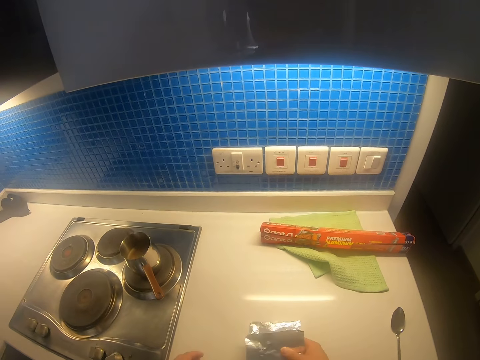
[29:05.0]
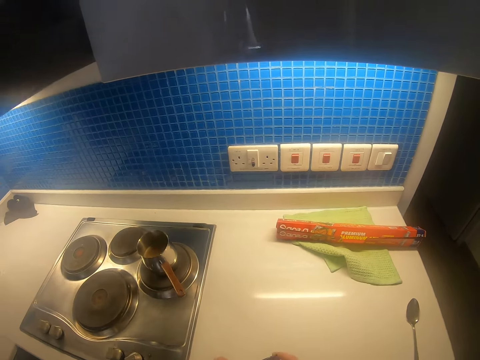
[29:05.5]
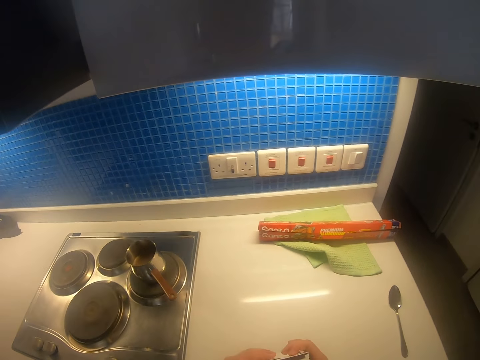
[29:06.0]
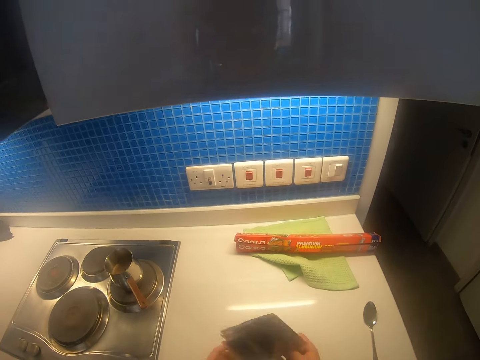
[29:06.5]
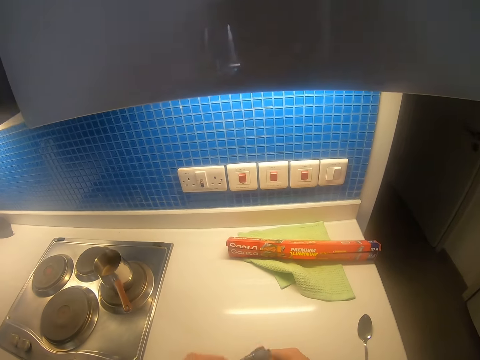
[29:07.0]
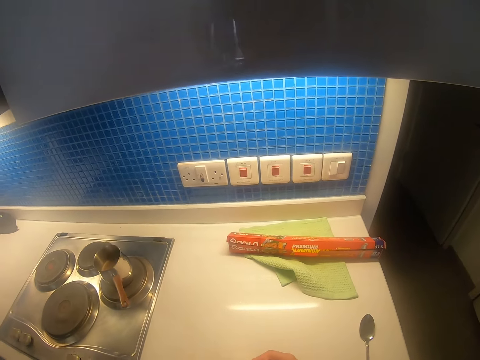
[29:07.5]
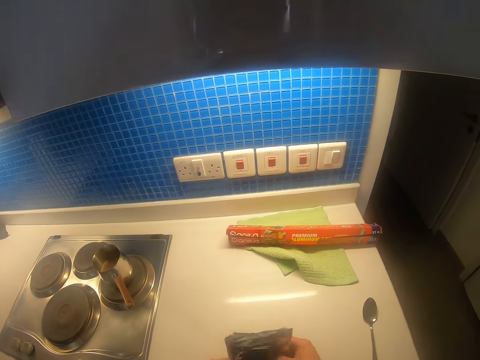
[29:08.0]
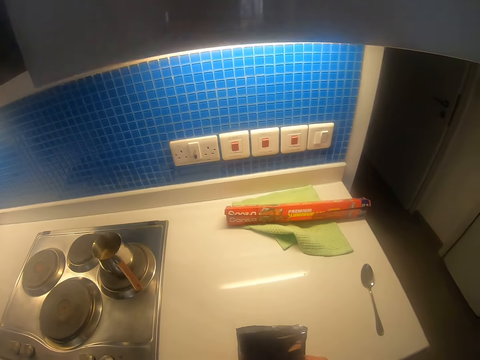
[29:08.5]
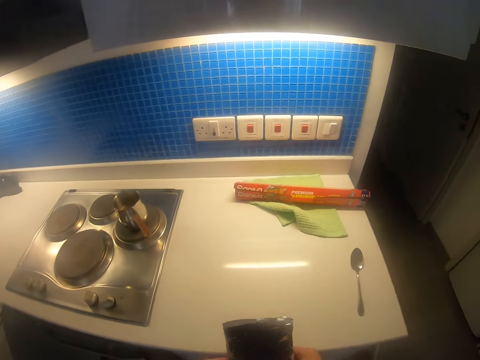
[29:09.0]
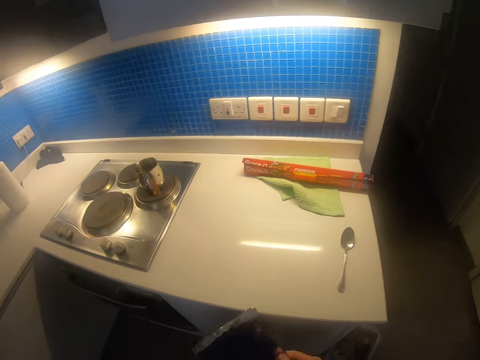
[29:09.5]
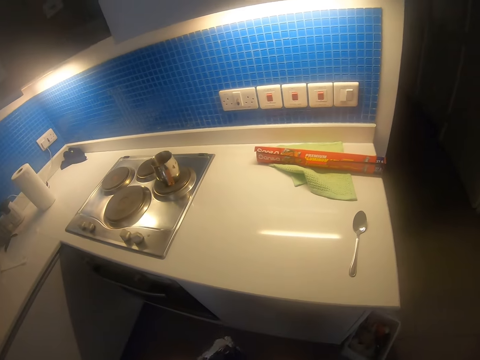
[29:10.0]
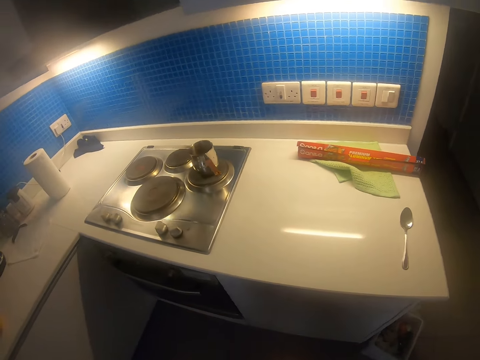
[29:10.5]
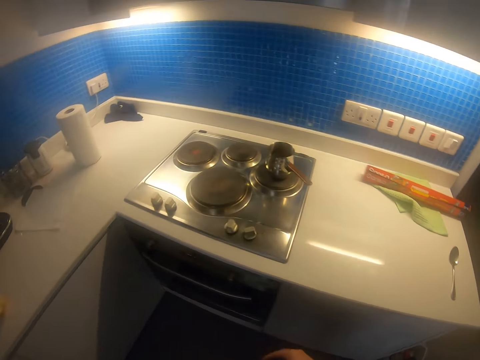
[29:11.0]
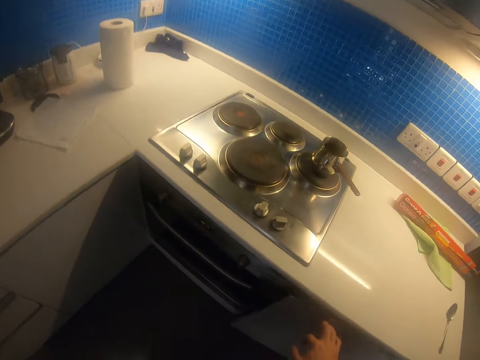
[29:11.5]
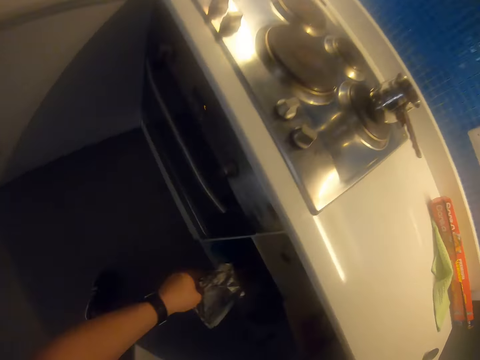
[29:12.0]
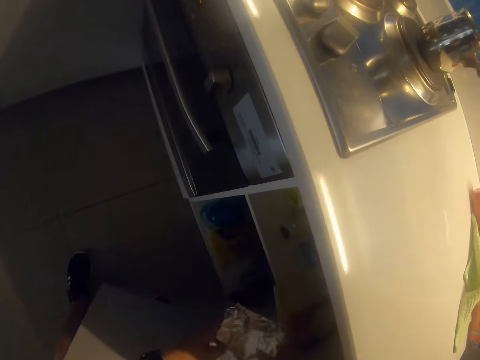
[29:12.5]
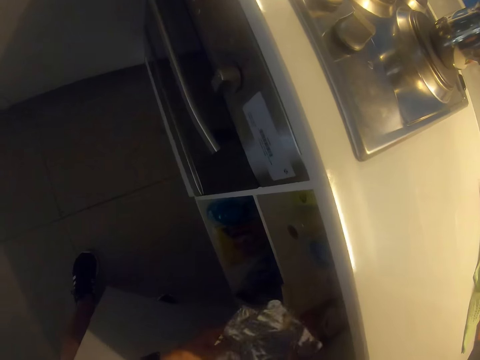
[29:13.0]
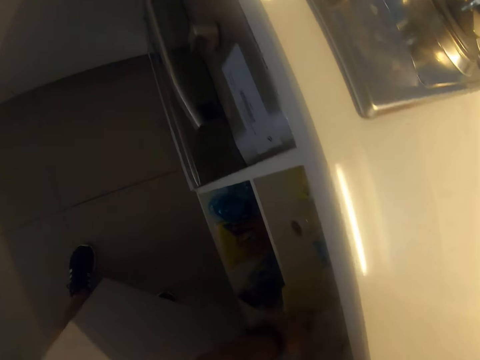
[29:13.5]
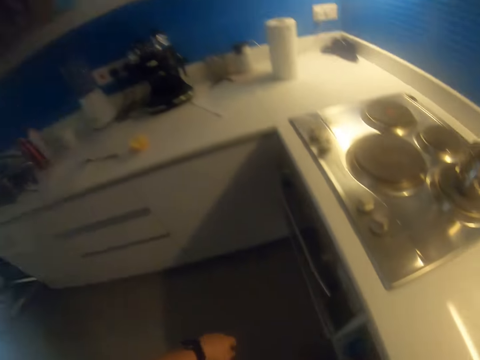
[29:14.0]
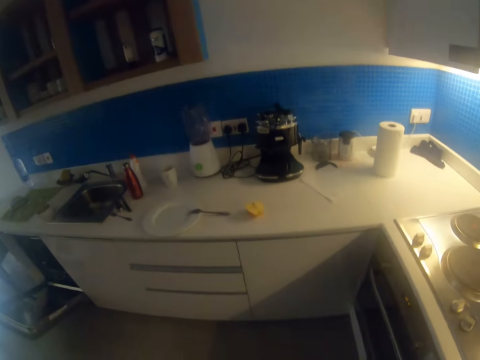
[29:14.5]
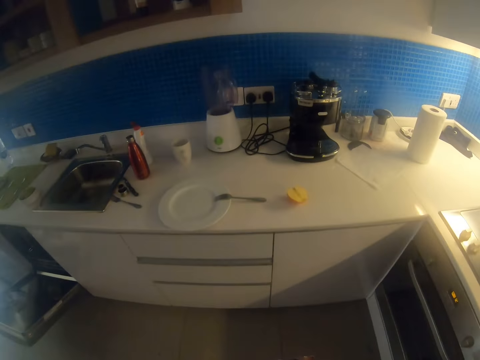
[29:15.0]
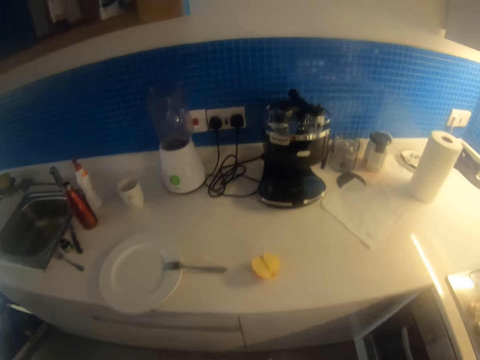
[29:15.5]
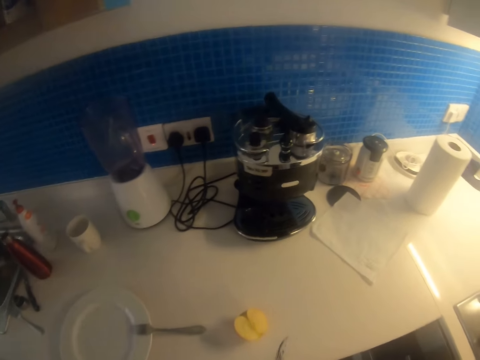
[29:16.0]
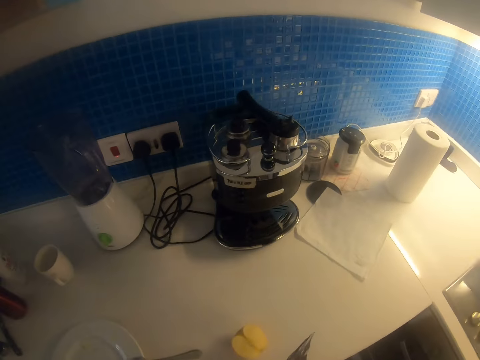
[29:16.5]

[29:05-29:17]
The camera wearer lifts the aluminum foil. They fold the aluminum foil. They walk around. They open the shelf. They put the aluminum foil on the shelf. They walk around.

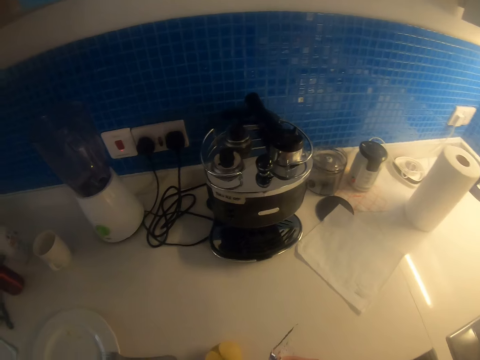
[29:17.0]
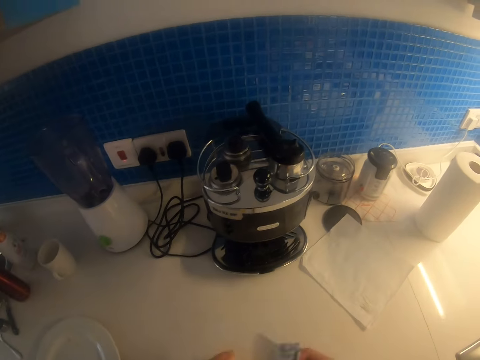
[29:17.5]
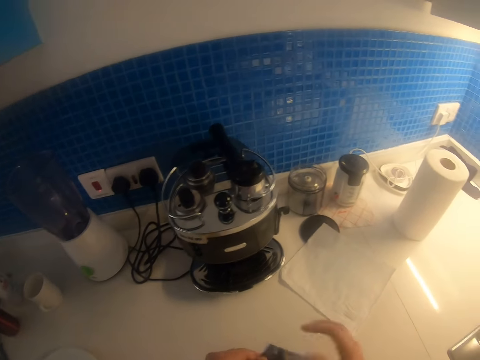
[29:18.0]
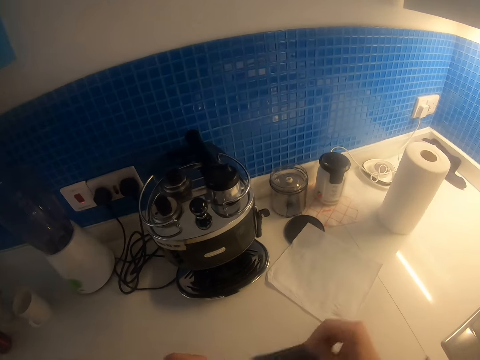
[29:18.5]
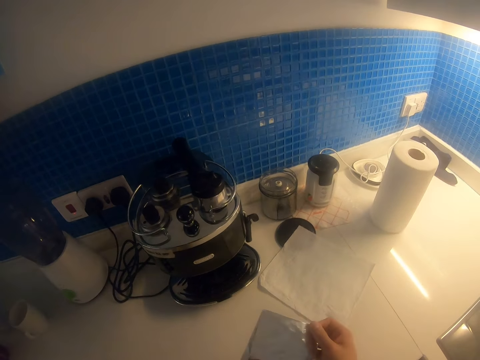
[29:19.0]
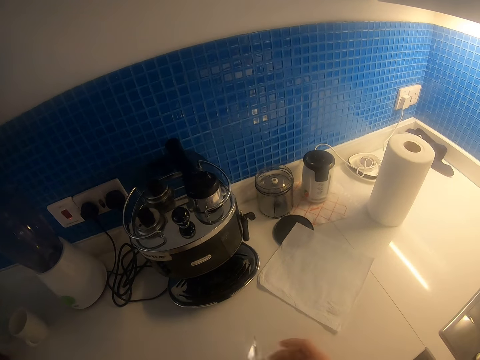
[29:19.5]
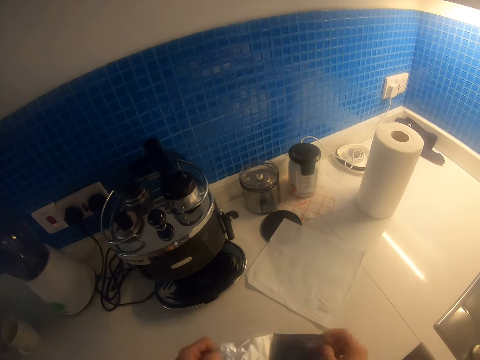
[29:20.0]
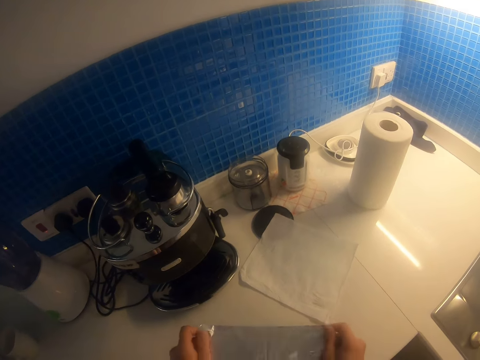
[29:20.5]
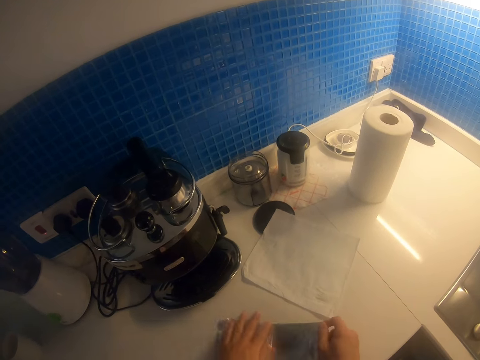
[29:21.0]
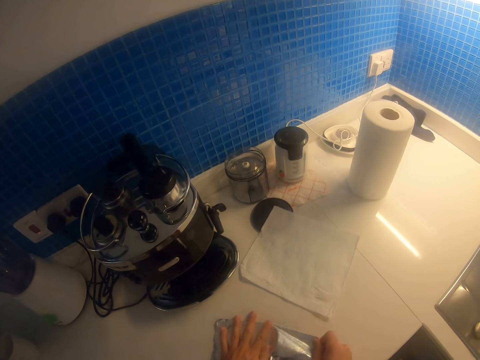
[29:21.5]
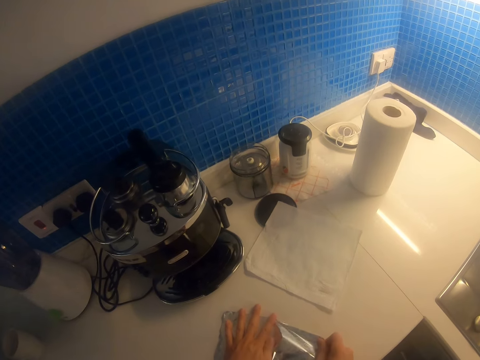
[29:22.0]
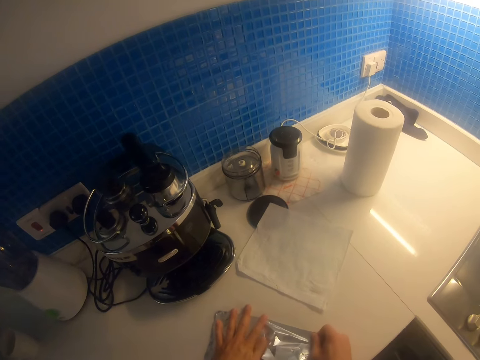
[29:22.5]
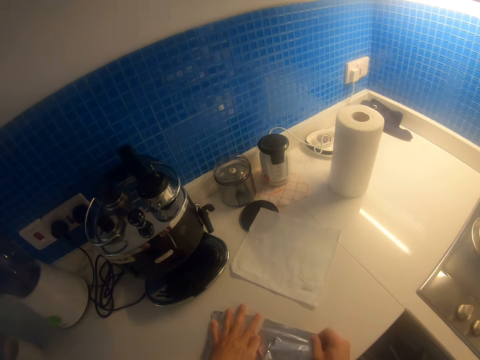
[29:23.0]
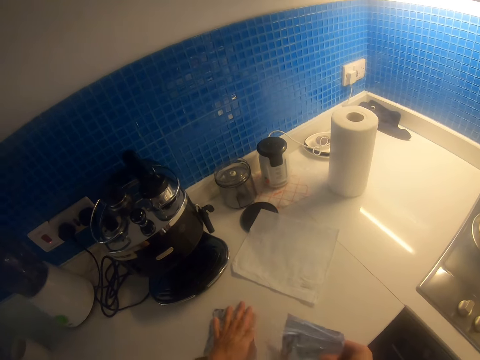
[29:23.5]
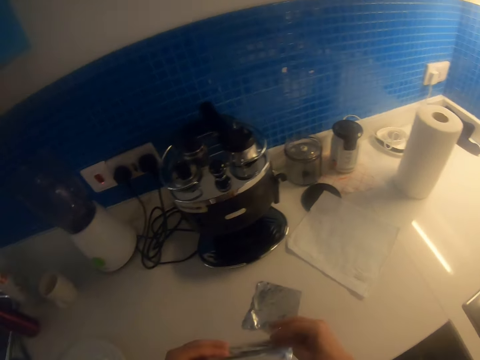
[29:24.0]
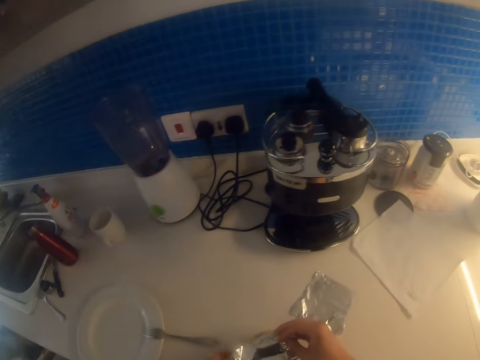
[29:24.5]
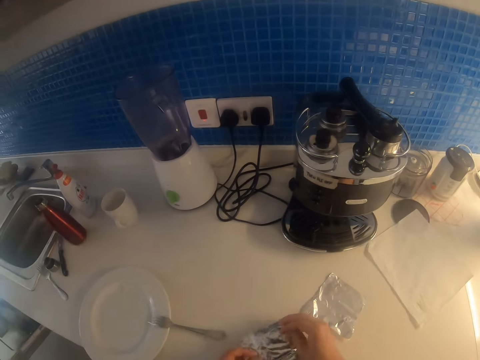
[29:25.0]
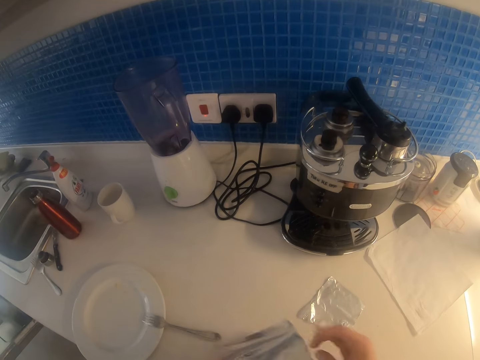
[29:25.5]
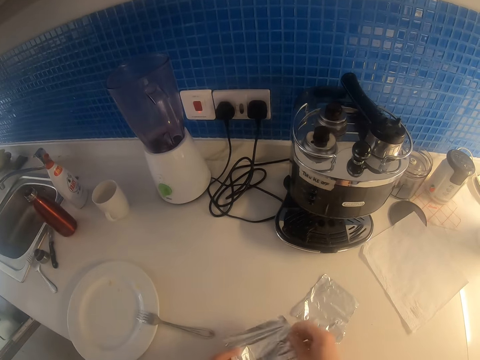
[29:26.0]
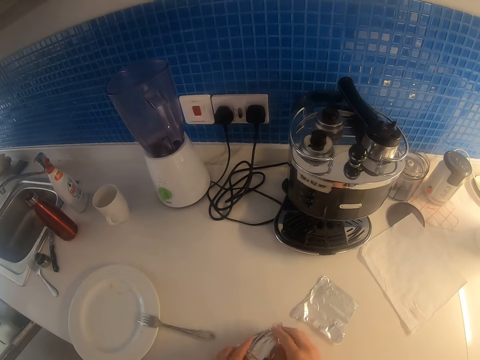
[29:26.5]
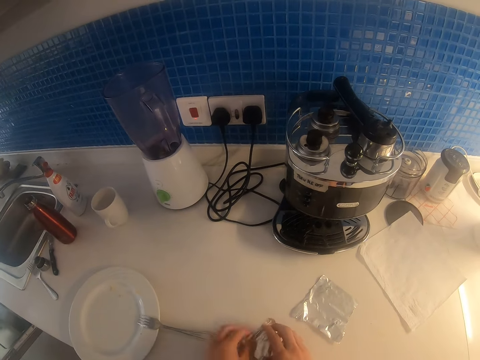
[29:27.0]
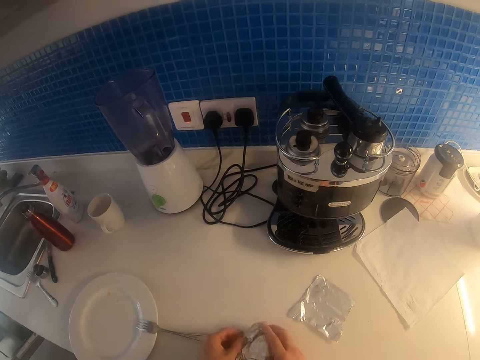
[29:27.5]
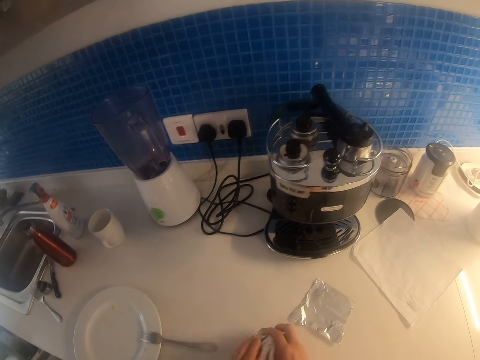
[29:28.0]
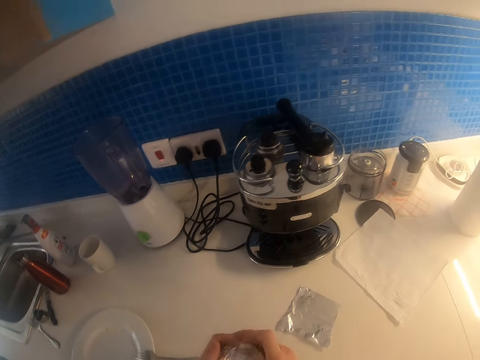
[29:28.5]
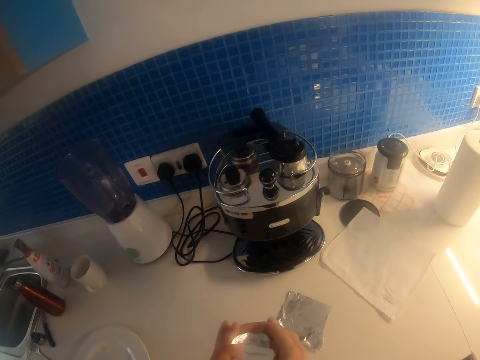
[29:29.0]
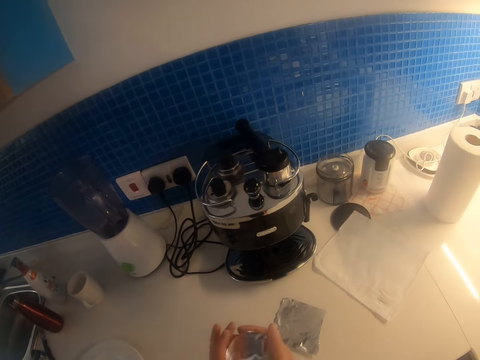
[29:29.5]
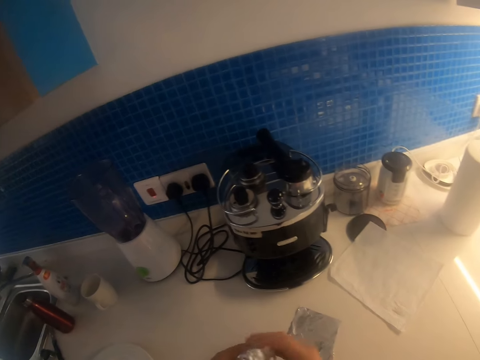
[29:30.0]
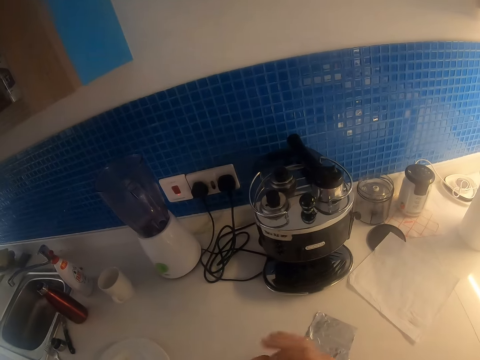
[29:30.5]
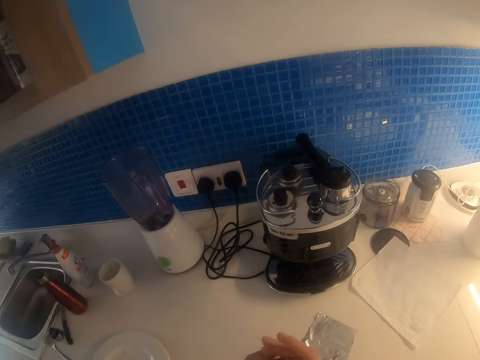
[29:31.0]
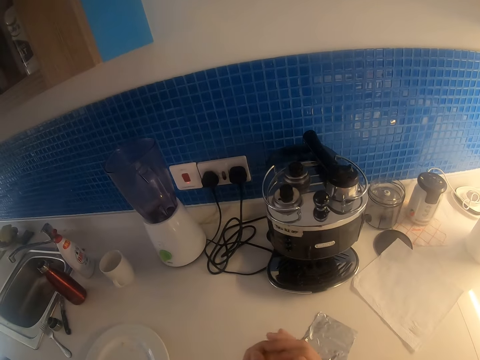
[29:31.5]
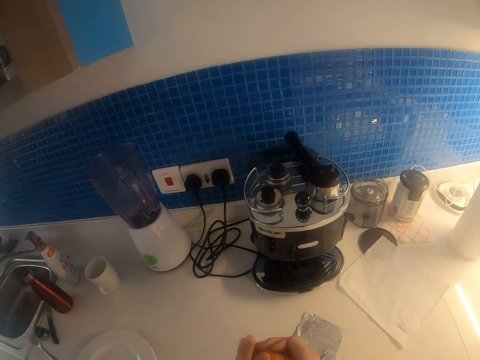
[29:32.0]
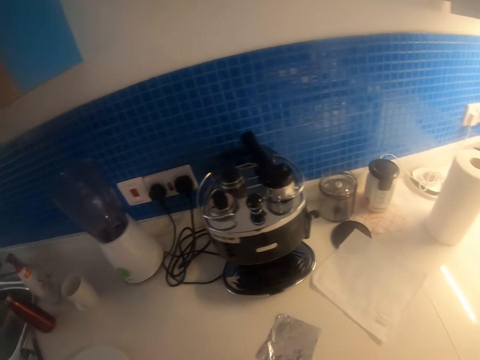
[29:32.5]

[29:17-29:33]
The camera wearer stretches the aluminum foil. They cut the aluminum foil. They lift the aluminum foil. They fold the aluminum foil. They wrap an apple with the foil paper.
